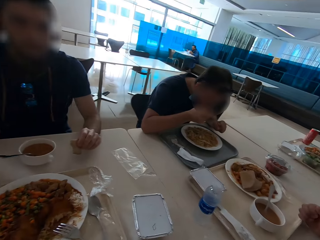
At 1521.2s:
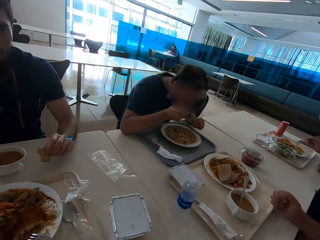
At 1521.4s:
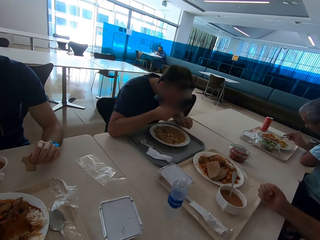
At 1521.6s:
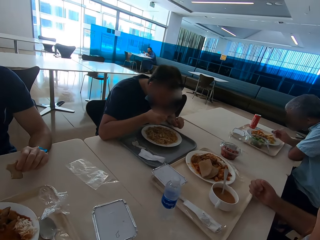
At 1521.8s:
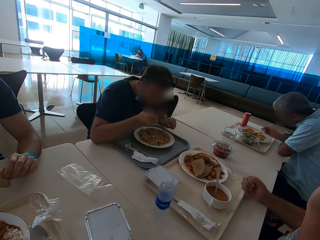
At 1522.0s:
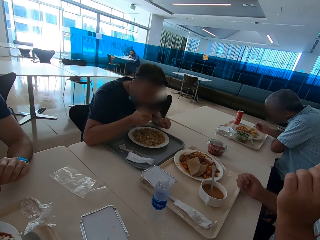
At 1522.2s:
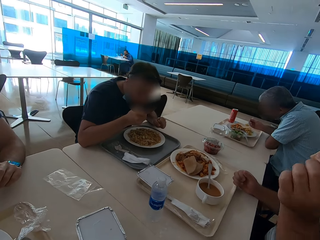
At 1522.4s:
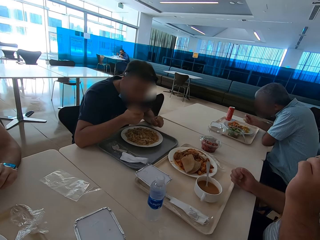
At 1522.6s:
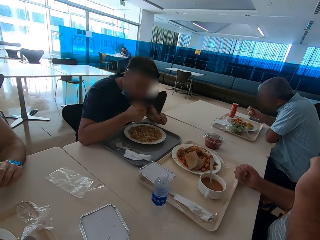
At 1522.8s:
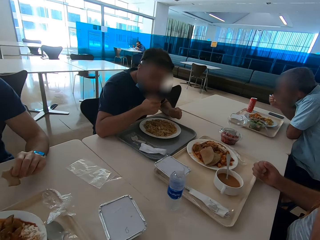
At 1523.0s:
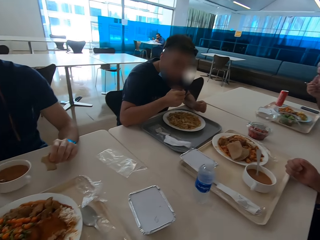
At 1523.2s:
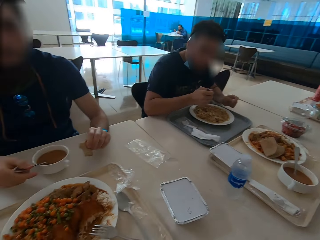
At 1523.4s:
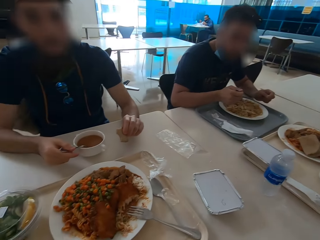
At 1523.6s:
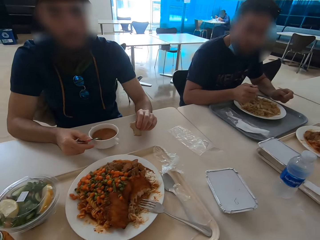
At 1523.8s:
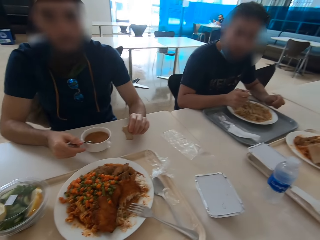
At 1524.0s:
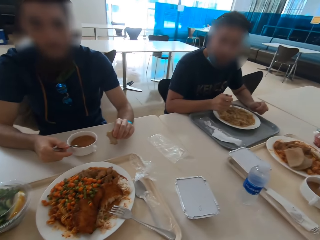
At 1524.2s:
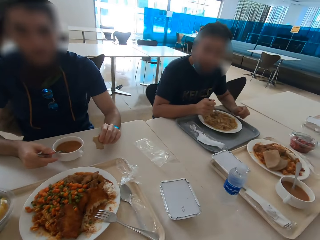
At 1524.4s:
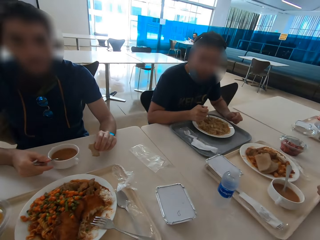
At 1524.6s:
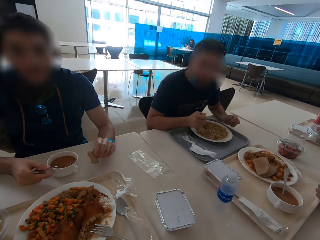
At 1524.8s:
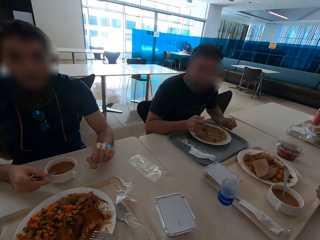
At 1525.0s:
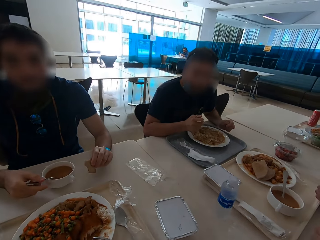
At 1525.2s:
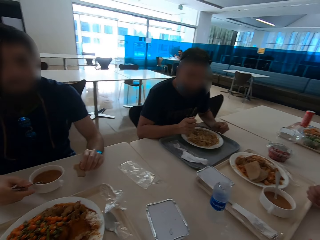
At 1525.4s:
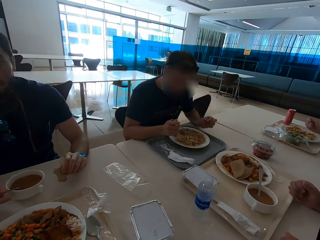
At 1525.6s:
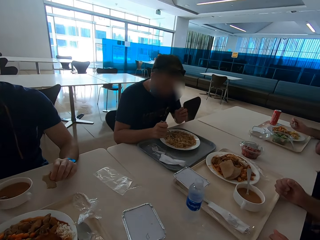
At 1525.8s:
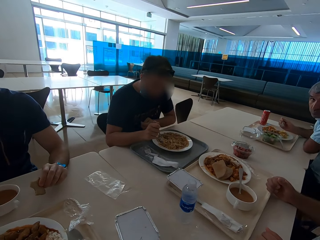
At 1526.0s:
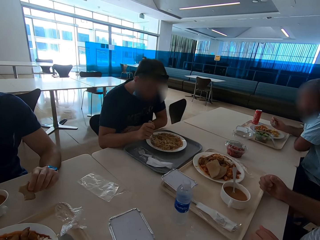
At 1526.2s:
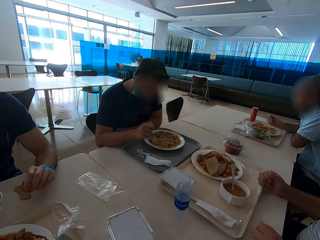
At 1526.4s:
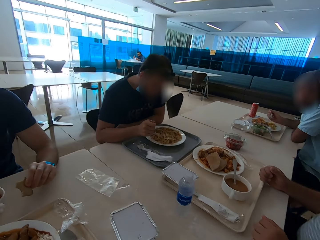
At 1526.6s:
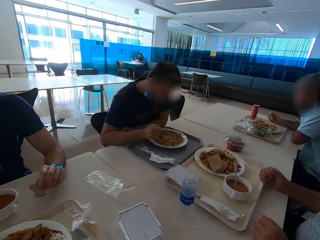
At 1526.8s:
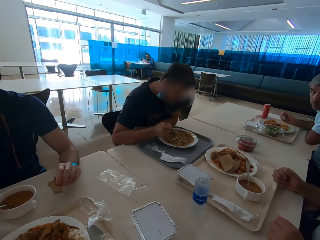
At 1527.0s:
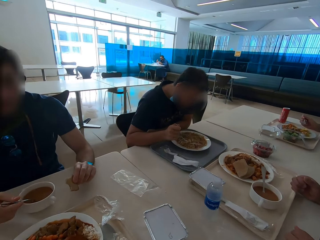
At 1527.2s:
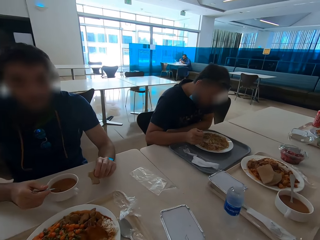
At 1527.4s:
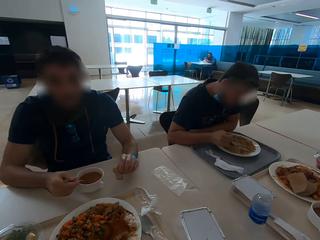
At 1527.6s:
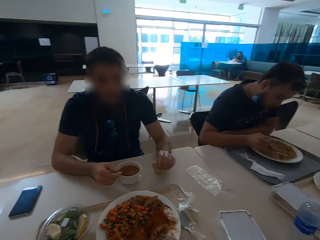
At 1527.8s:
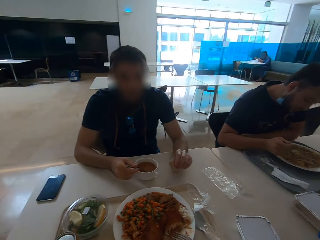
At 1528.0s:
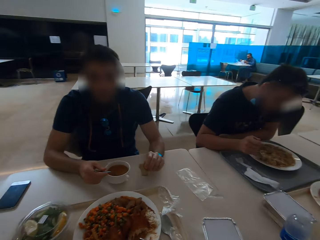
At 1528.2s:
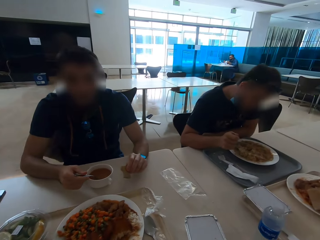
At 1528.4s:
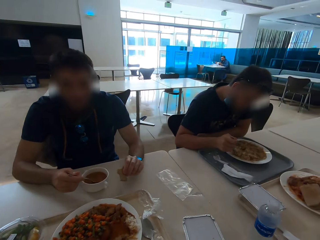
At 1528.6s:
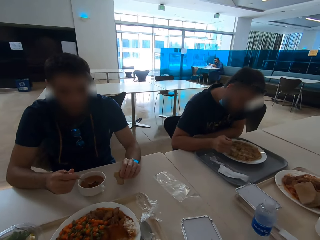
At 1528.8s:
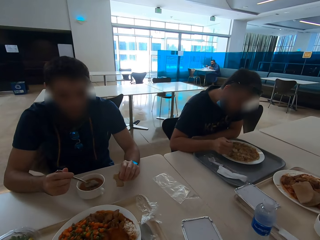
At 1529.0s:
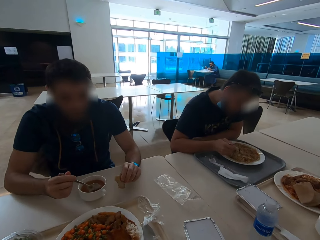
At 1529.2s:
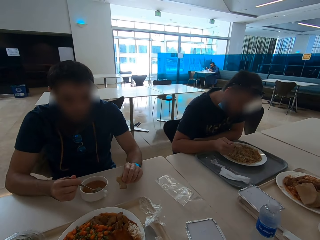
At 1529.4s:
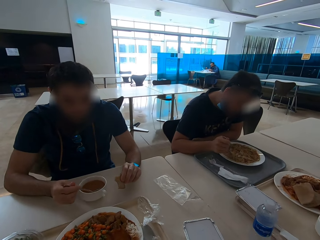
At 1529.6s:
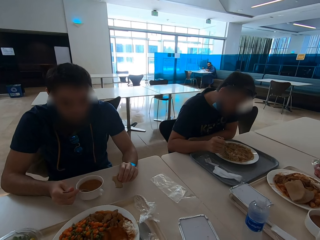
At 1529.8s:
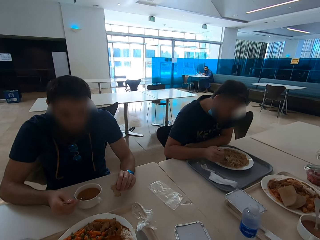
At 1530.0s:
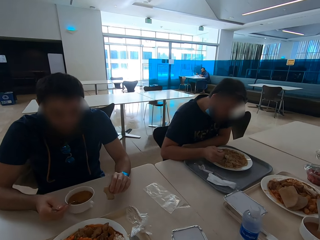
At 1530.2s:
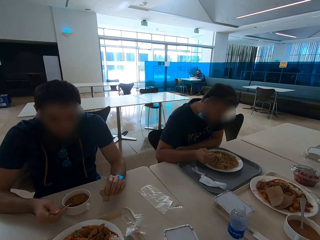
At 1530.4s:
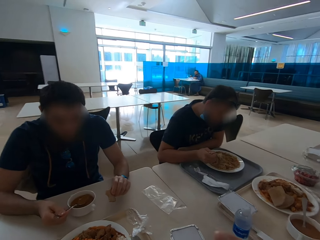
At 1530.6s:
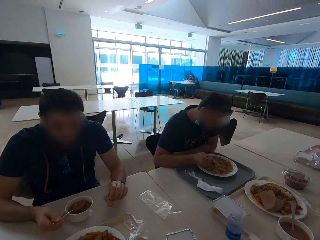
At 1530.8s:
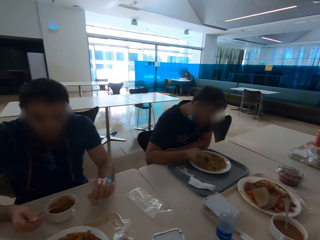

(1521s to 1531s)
A man eats chapati.

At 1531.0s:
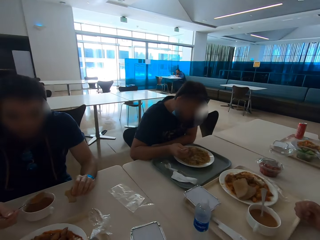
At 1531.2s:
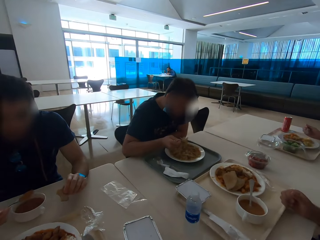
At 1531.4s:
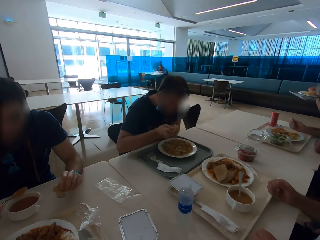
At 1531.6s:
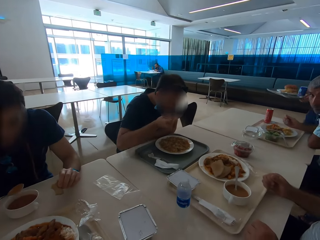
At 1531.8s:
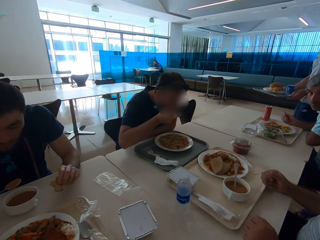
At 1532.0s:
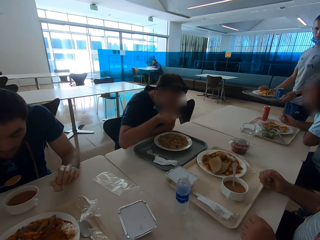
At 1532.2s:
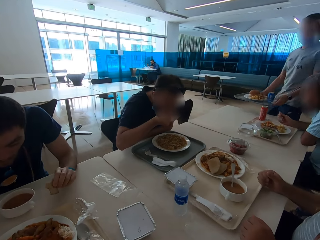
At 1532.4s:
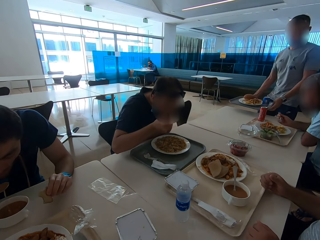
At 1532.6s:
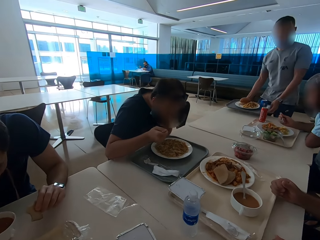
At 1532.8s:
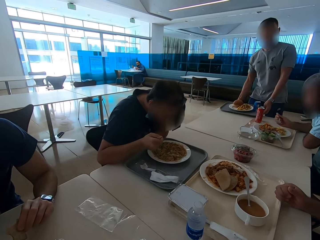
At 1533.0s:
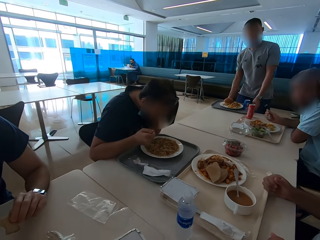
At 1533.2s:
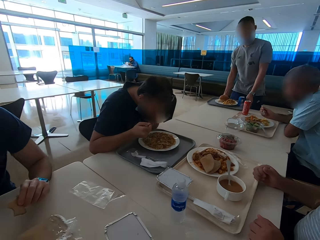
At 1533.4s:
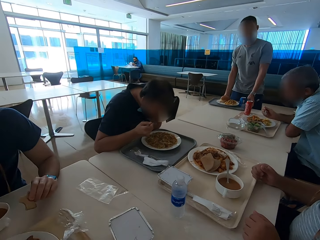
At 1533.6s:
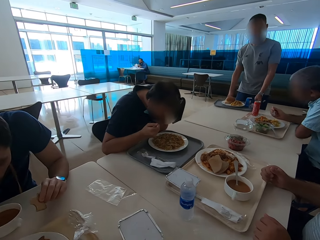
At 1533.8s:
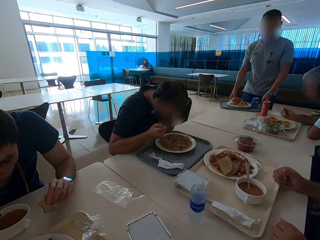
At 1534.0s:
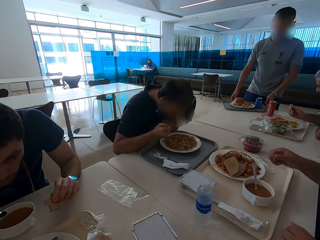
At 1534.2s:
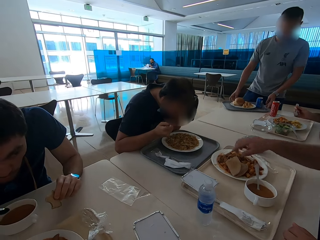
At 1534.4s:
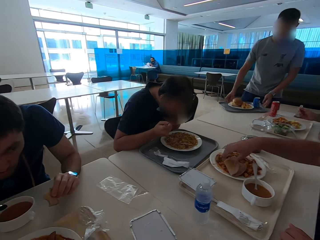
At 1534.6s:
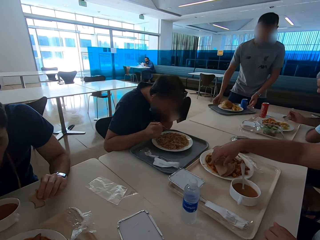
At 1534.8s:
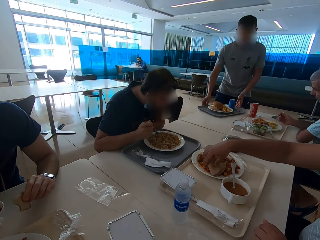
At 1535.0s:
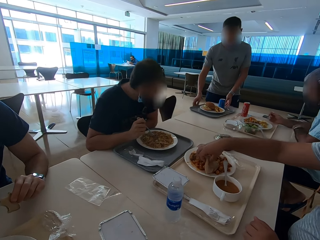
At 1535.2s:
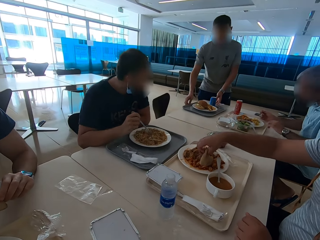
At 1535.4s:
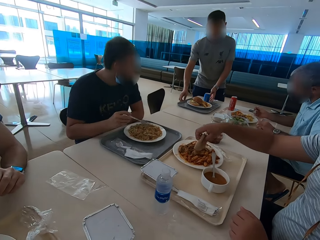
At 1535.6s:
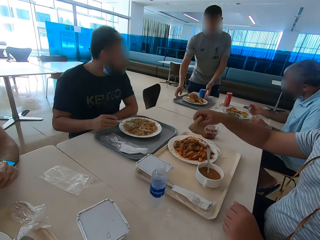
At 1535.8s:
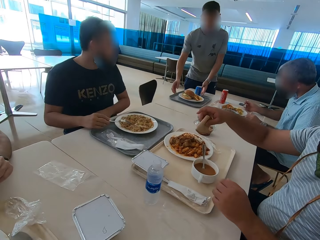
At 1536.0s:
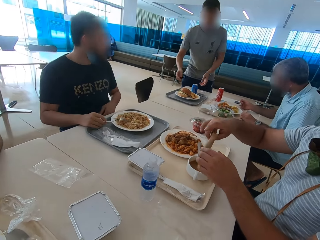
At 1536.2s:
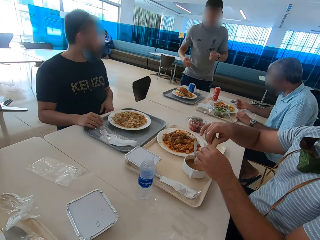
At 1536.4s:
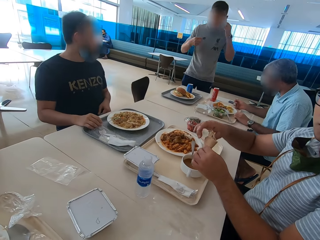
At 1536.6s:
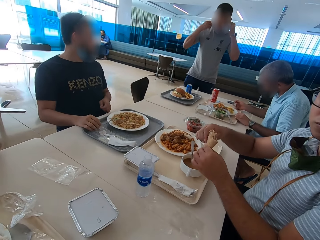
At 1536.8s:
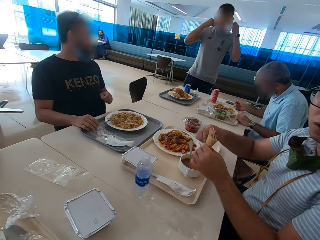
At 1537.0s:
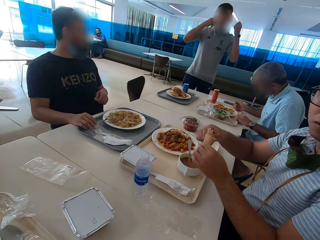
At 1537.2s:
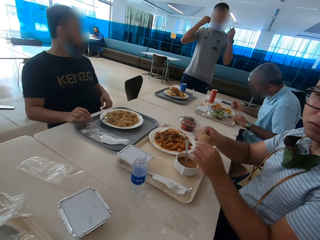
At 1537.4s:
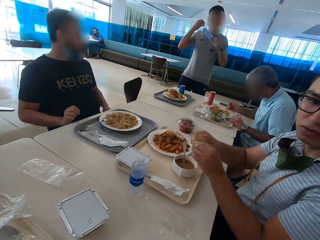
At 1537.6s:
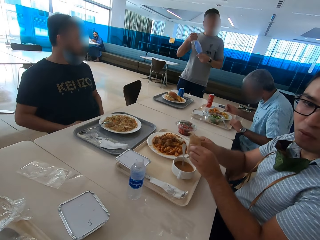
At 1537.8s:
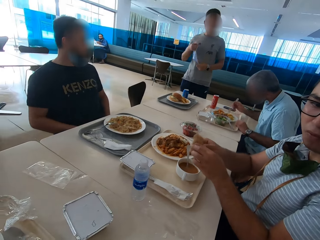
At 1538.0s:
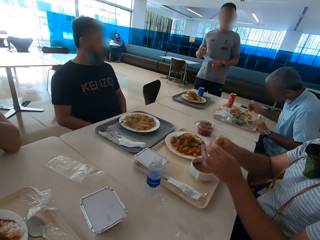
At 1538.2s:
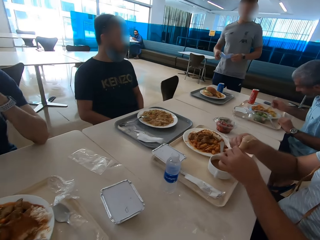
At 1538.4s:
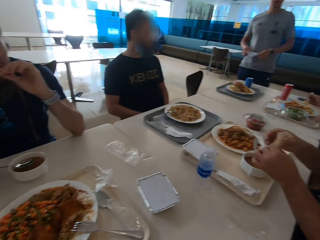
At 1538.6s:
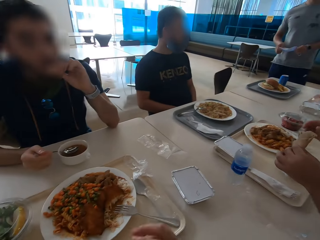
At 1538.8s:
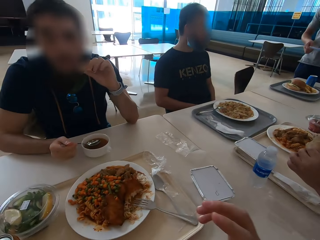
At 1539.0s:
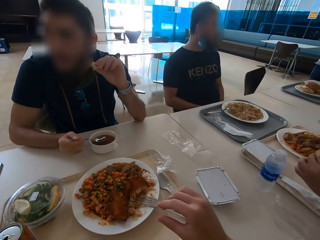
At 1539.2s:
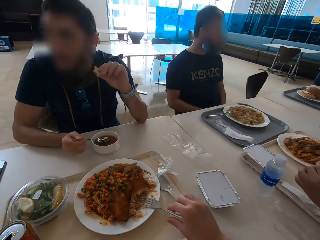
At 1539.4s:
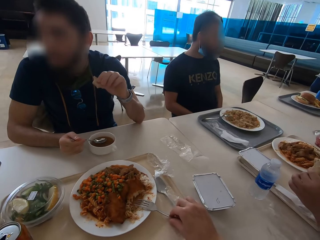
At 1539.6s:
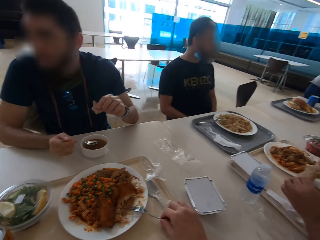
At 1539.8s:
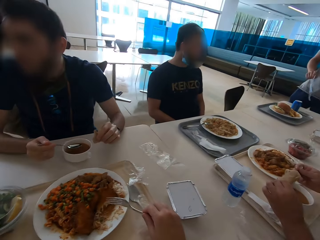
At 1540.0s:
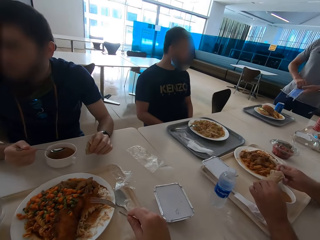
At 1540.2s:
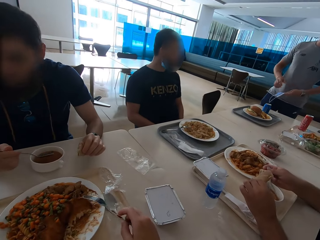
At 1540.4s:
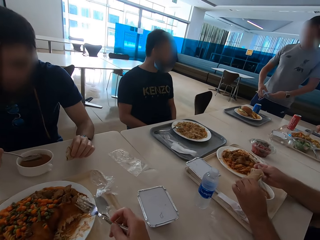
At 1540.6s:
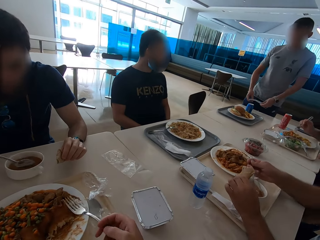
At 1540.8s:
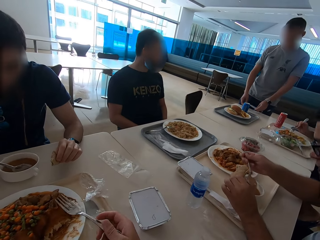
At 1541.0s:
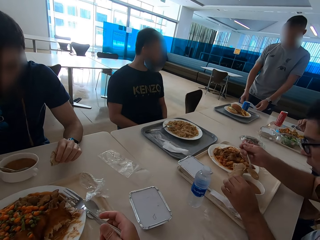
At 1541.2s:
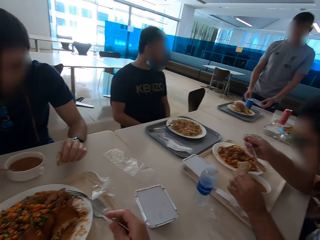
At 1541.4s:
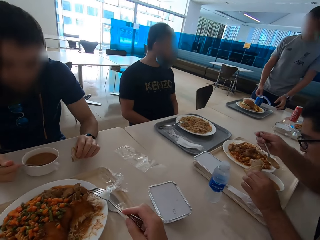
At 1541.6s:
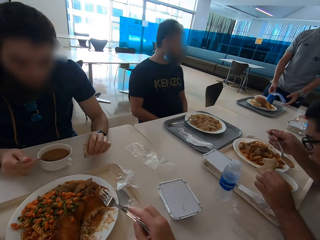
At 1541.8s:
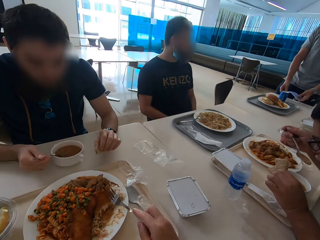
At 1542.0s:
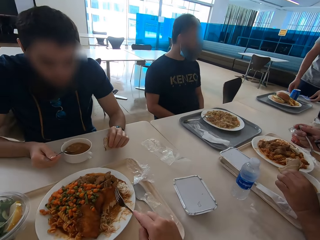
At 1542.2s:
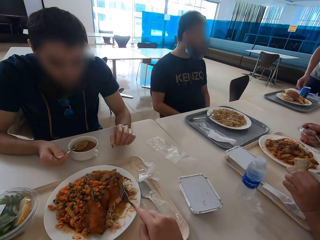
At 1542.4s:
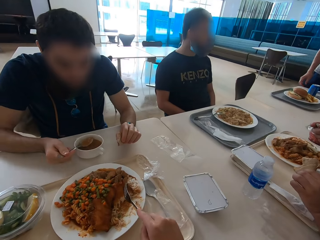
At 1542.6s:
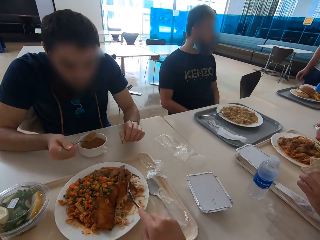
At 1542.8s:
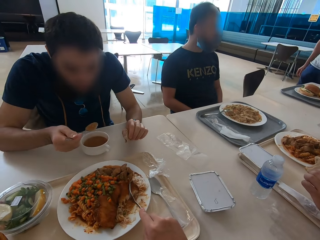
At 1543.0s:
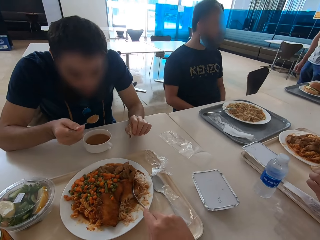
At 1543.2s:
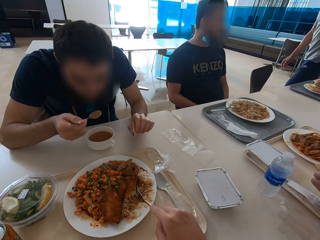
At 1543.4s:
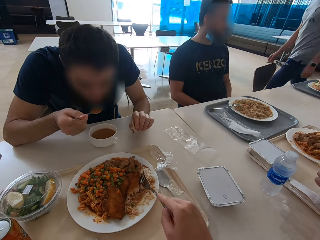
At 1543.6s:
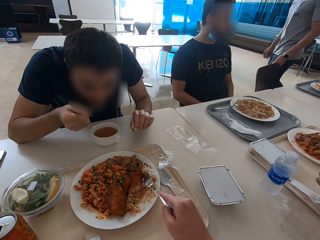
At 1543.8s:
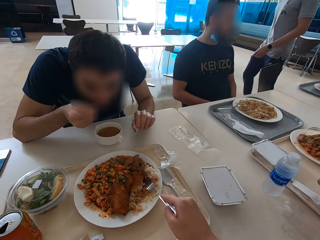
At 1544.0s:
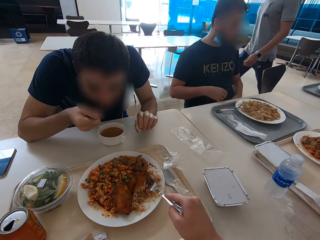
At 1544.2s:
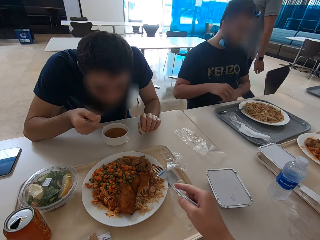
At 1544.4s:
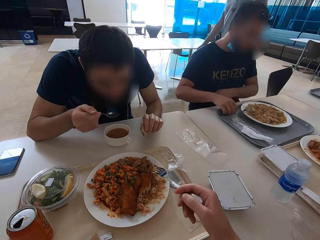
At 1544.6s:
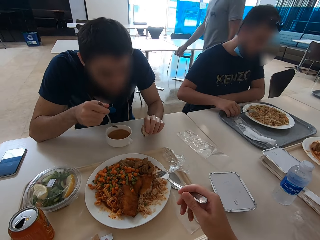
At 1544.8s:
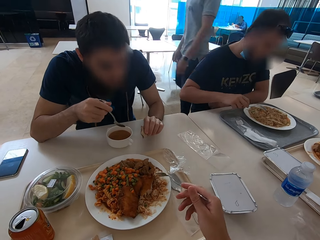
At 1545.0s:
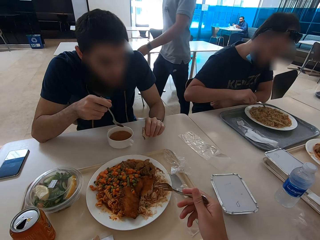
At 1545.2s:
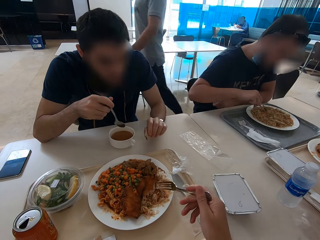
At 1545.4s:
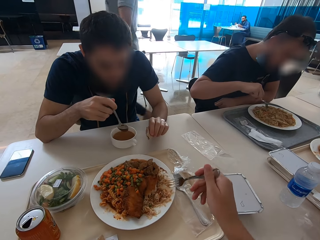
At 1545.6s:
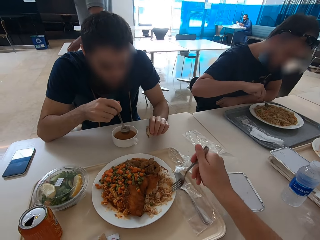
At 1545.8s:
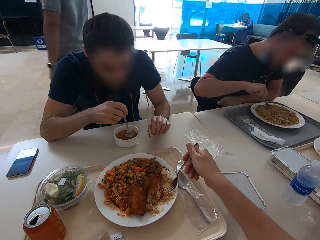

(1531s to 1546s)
A man eats food. Another man picks up chapati from the plate. The camera wearer picks up the fork from the plate. They scoop something from the plate.
